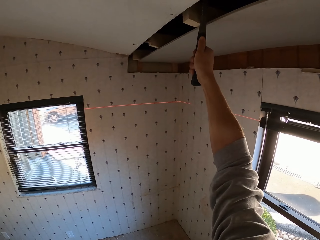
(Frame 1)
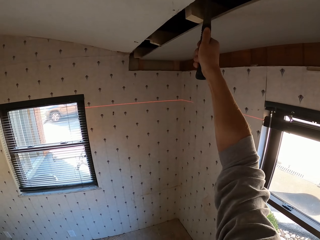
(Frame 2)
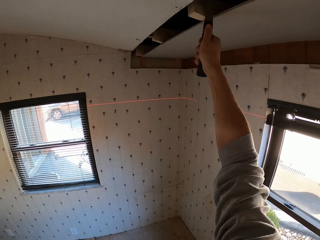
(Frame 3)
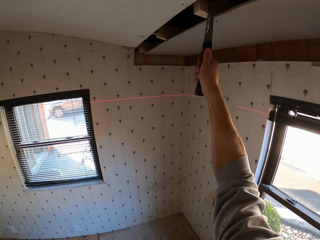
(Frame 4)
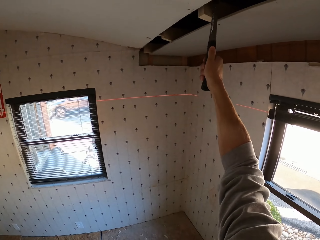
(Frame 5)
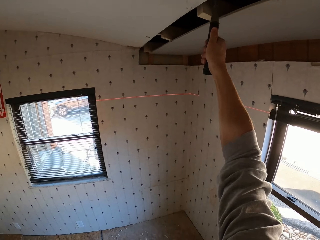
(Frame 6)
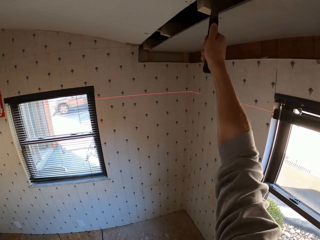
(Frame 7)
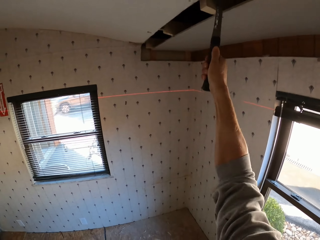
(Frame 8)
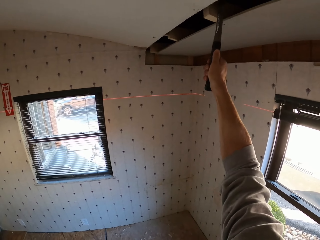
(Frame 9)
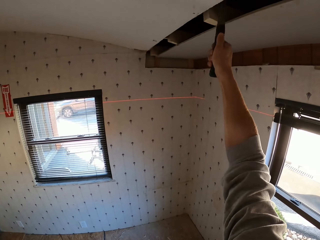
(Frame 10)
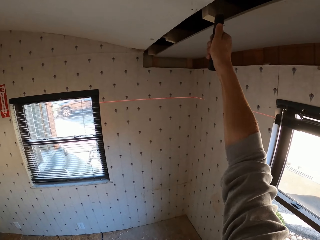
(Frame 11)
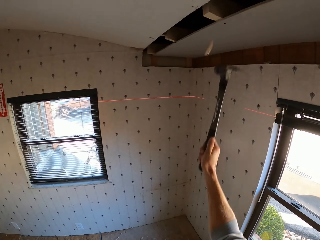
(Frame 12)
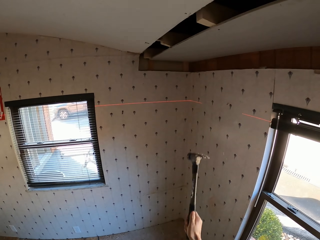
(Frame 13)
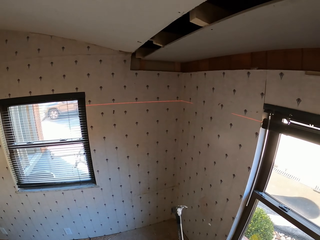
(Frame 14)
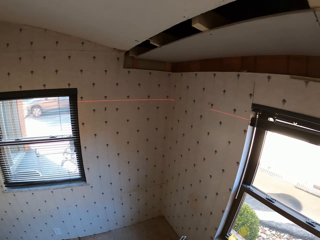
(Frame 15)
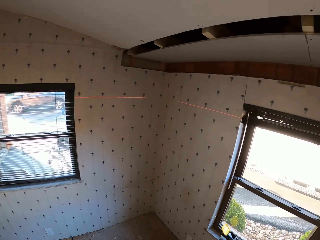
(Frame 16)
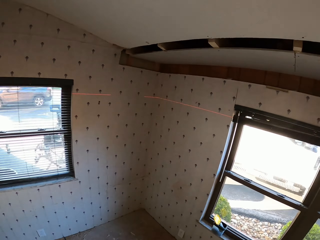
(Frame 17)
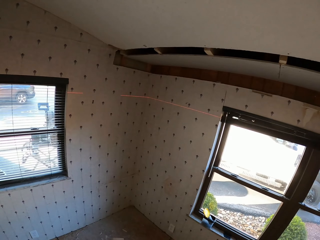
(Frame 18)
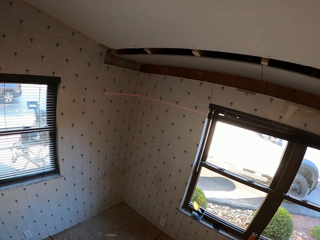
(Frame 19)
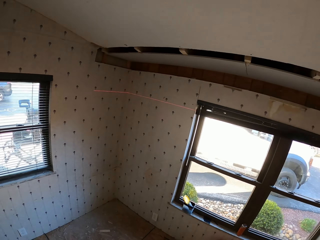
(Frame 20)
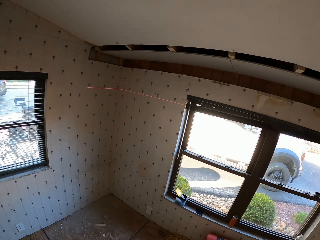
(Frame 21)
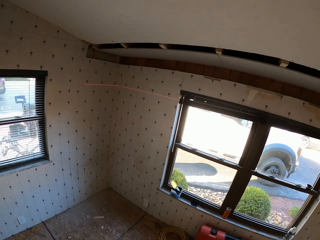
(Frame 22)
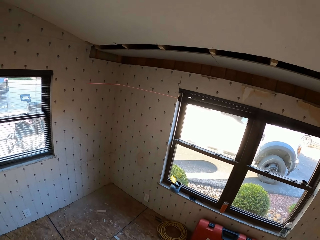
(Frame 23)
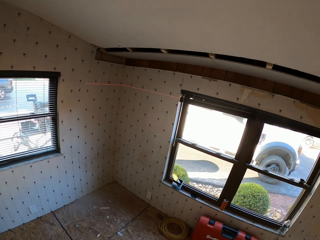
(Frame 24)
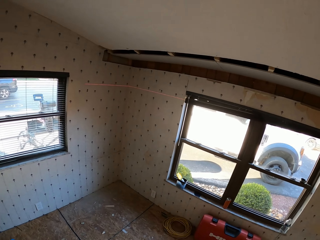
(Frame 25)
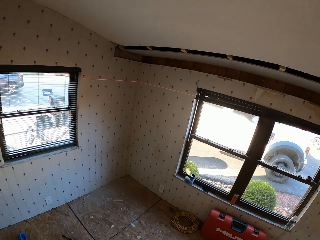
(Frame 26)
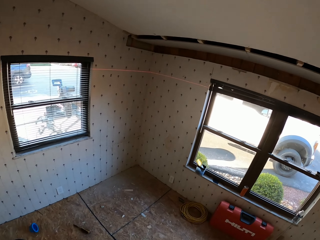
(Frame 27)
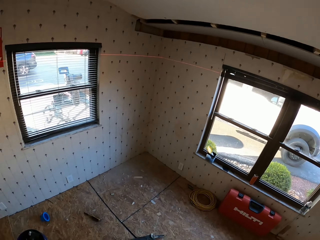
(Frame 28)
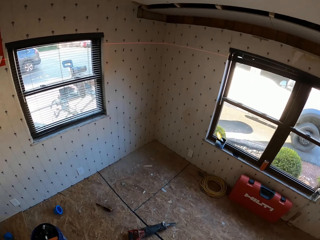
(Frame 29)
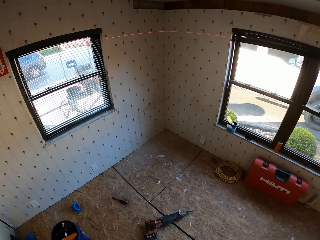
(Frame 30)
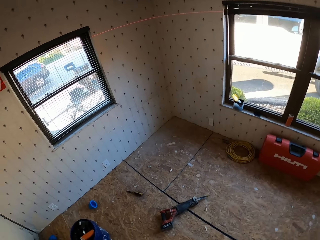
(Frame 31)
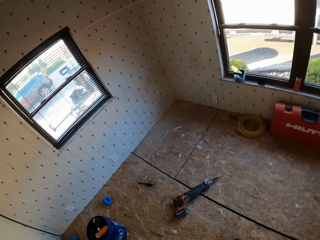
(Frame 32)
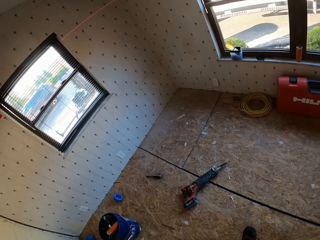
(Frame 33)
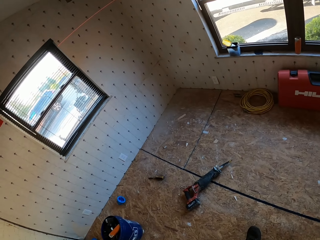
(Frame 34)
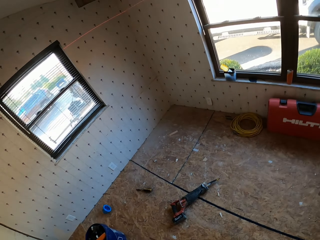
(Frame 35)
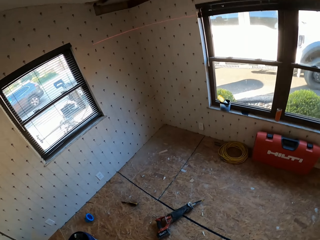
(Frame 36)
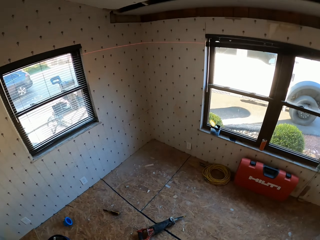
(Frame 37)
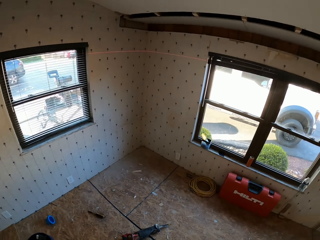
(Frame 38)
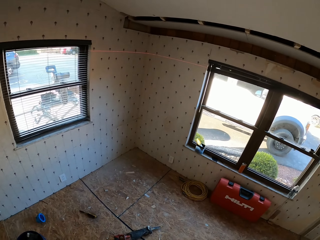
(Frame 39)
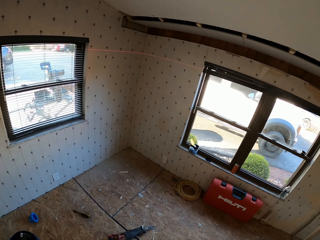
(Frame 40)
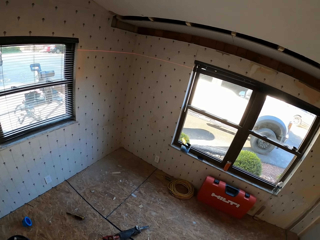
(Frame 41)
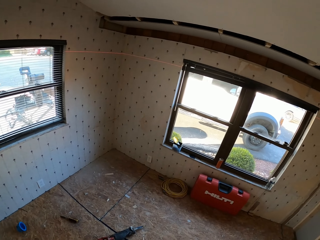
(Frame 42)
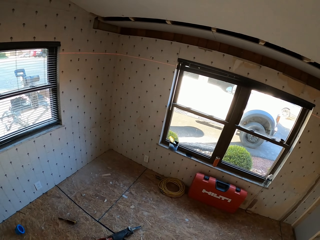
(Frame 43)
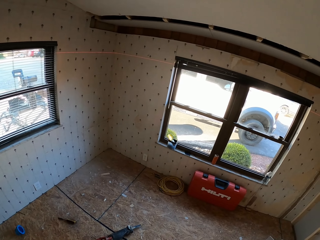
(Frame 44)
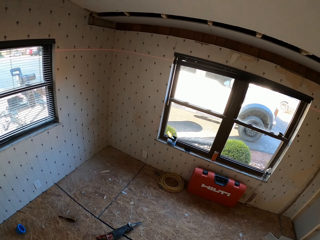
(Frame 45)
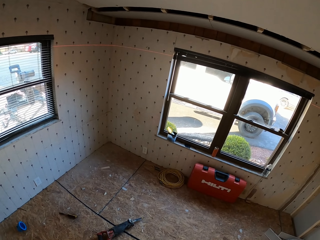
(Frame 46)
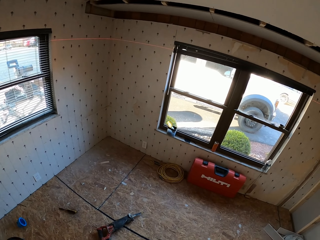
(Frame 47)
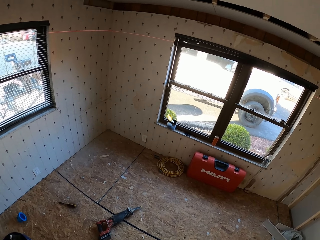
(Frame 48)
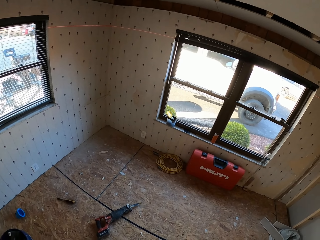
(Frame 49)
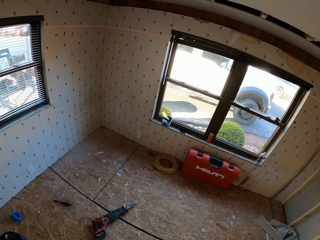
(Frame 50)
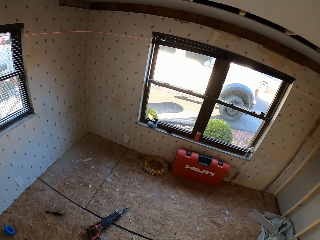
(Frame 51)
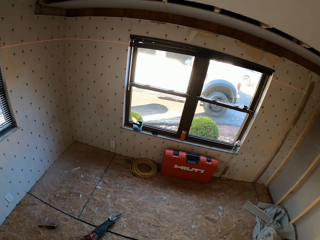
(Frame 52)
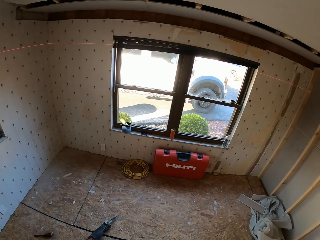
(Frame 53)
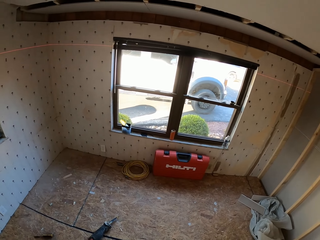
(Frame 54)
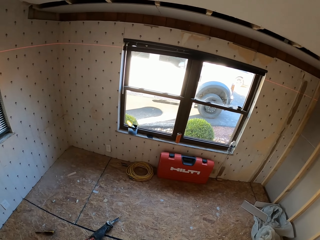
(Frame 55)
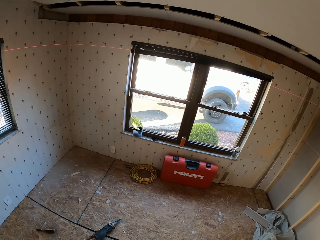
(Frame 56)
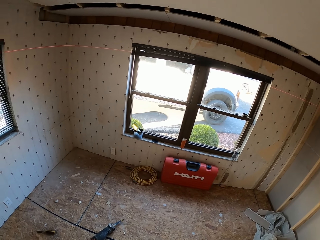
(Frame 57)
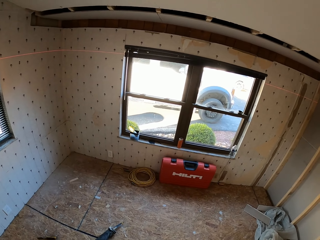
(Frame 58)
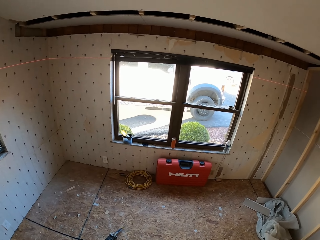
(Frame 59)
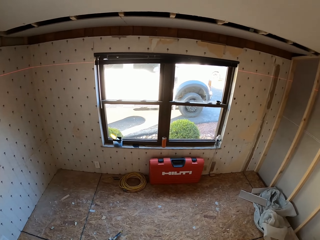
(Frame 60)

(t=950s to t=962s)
The camera wearer looks around the room.

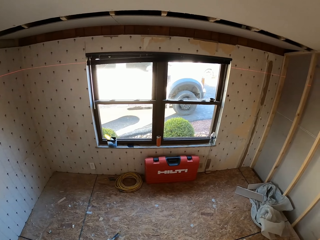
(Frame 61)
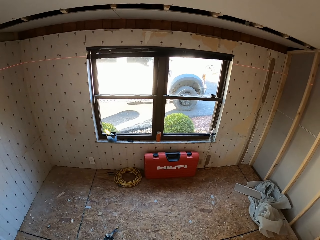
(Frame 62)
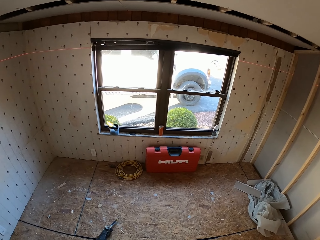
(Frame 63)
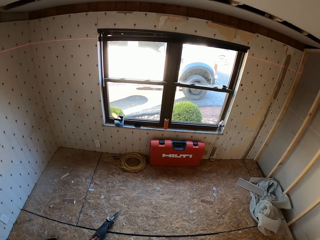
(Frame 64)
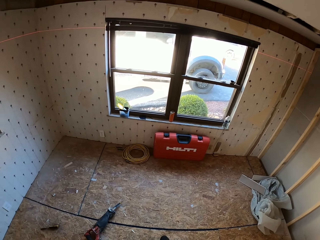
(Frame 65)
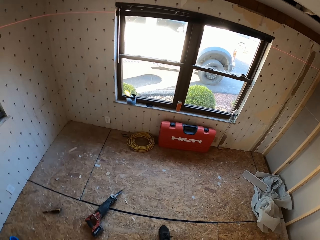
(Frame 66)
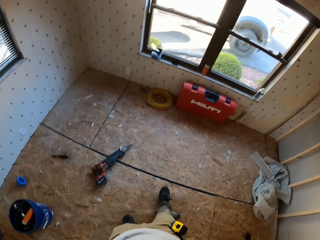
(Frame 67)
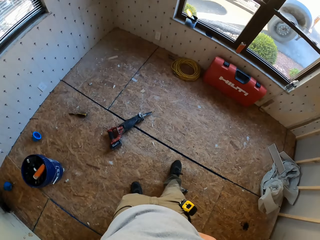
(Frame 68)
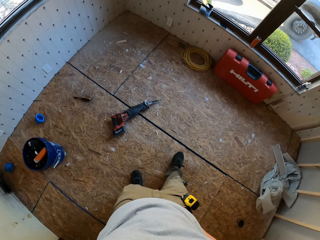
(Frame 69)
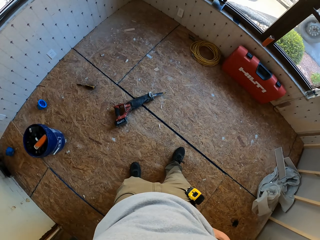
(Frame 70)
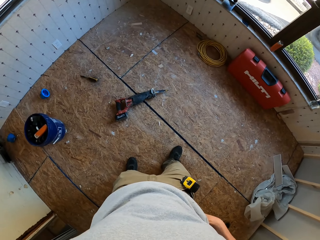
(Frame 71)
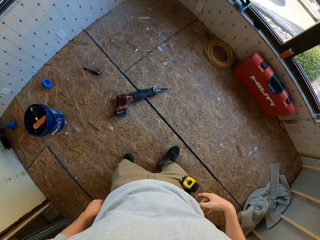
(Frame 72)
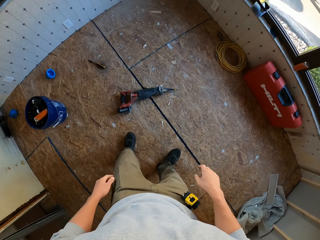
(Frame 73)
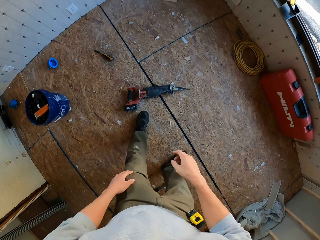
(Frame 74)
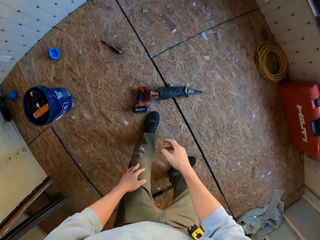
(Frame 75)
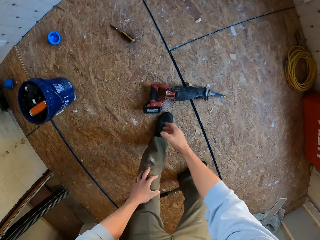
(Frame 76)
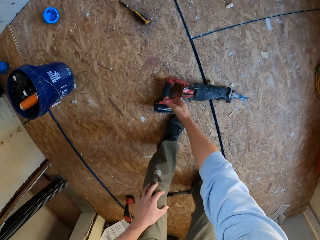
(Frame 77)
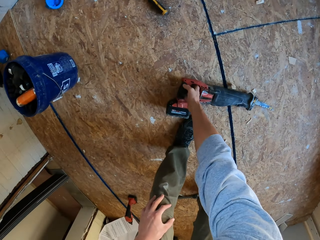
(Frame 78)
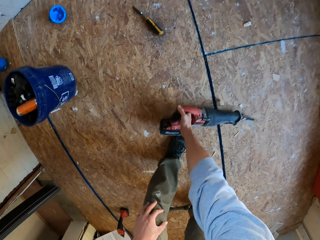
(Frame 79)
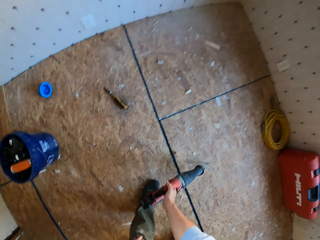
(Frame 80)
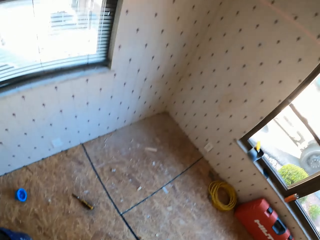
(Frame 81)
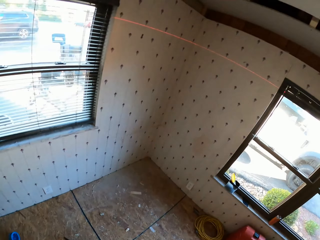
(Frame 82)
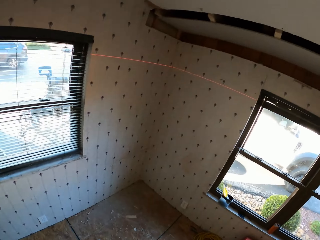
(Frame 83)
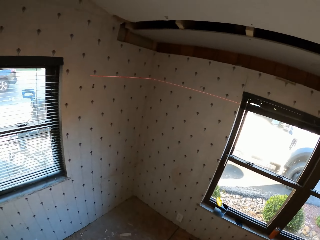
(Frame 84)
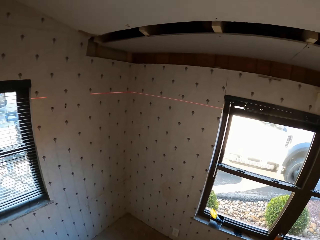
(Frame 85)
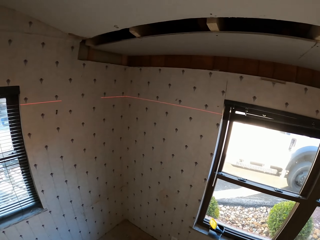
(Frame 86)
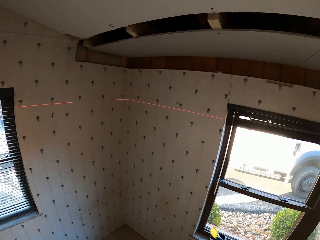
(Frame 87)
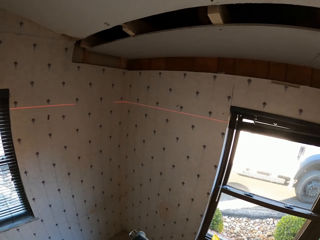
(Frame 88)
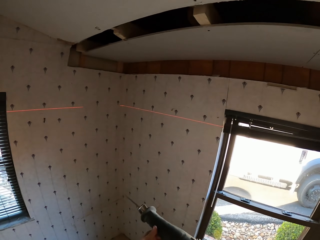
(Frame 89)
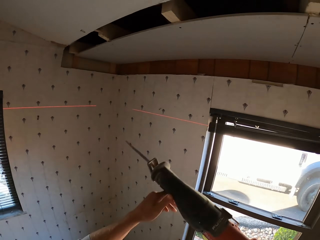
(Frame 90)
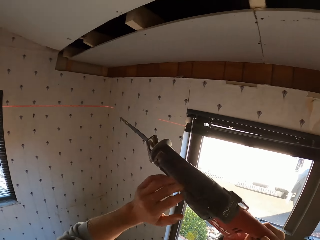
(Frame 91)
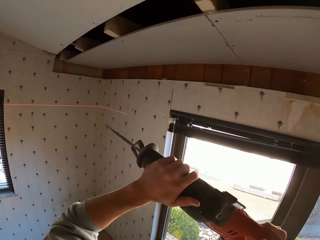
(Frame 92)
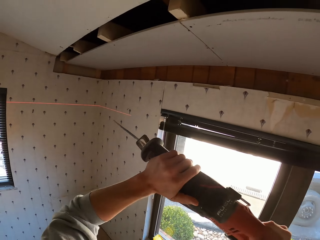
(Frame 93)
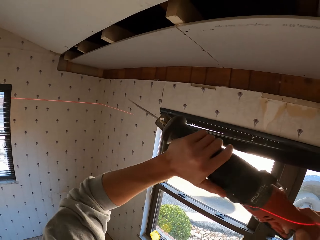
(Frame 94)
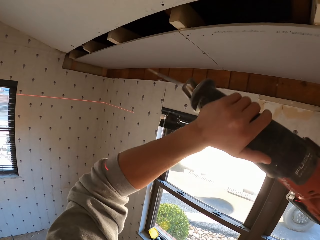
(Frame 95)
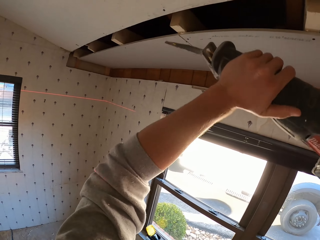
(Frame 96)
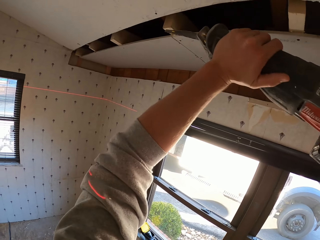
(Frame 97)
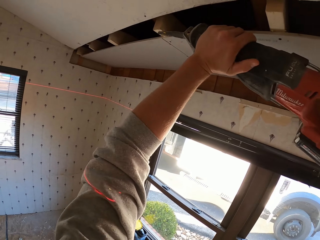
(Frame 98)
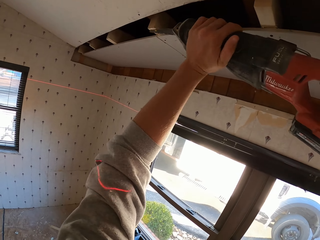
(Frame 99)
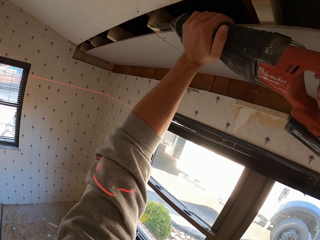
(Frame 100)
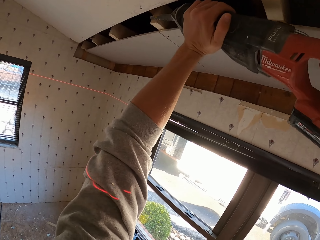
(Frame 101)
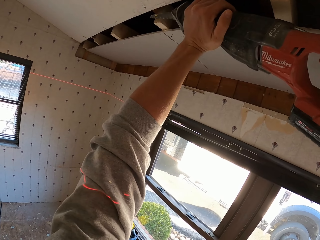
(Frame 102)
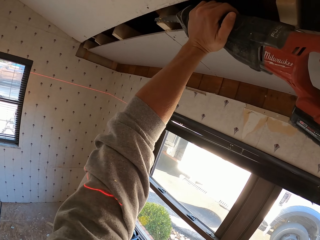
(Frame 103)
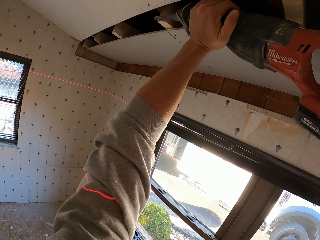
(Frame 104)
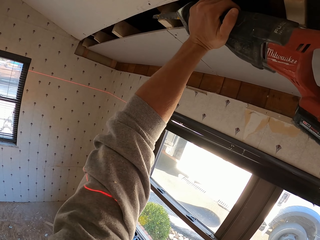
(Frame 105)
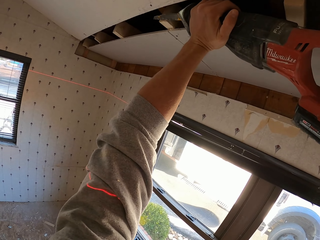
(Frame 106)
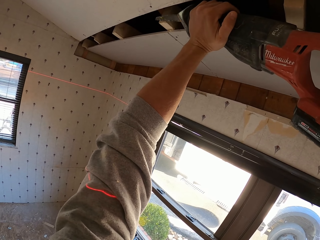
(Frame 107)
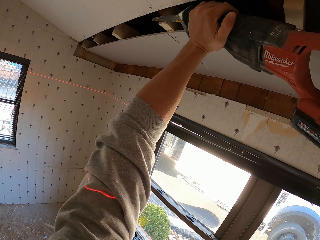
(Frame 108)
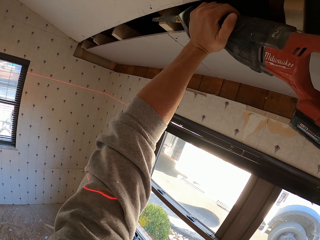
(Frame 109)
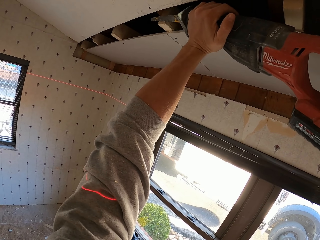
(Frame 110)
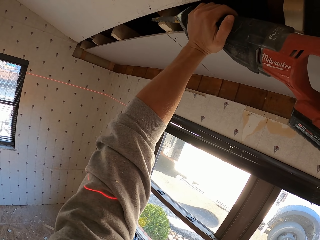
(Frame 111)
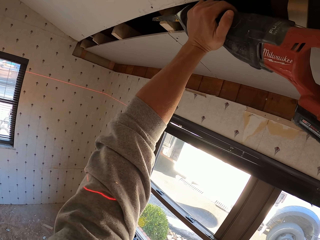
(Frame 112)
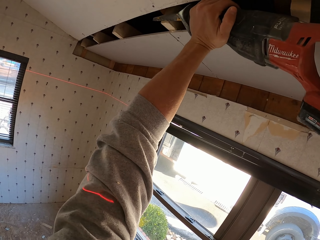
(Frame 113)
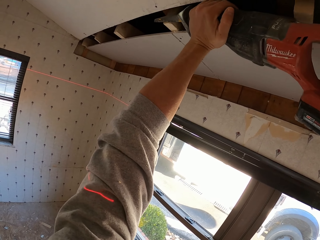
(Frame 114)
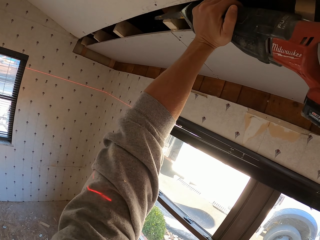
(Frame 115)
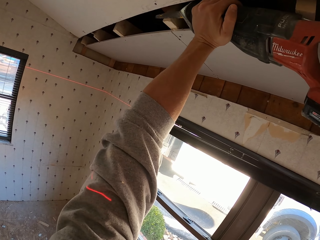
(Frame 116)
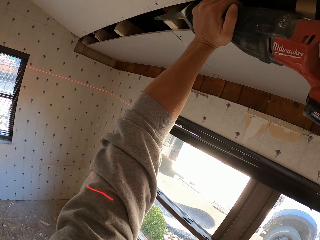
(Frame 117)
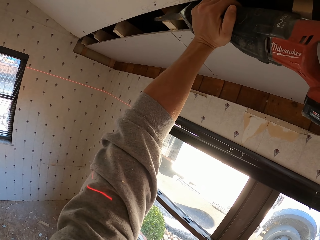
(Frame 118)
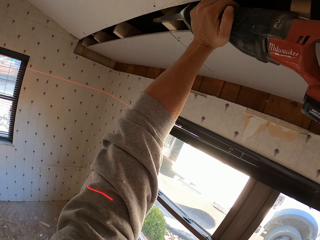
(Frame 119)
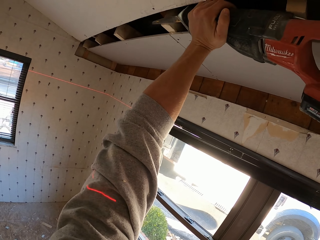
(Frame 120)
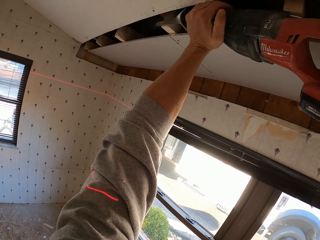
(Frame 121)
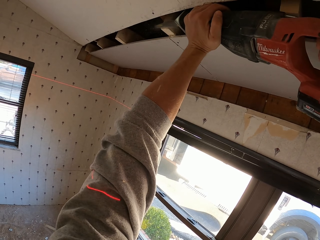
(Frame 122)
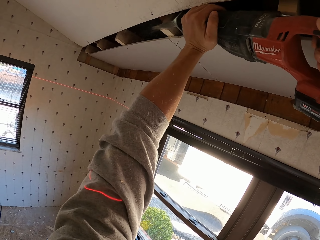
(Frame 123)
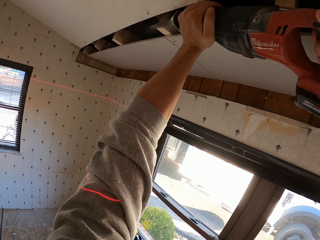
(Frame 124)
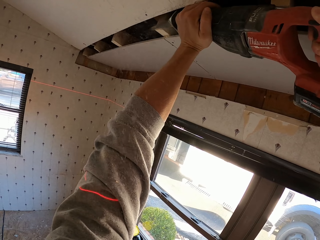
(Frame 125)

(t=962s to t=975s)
The camera wearer picks up a wood cutting machine on the floor. They look around the room. They cut pieces of wood with the cutting machine.
